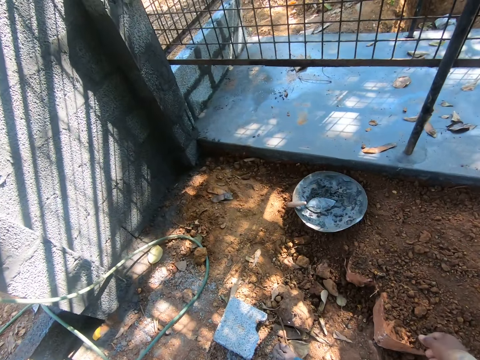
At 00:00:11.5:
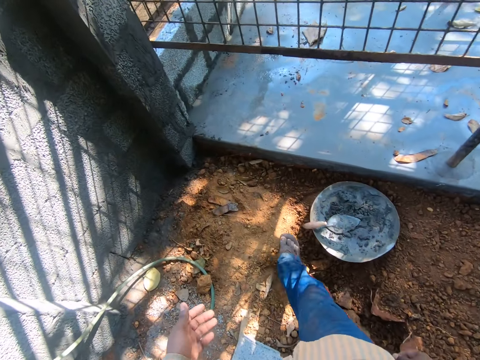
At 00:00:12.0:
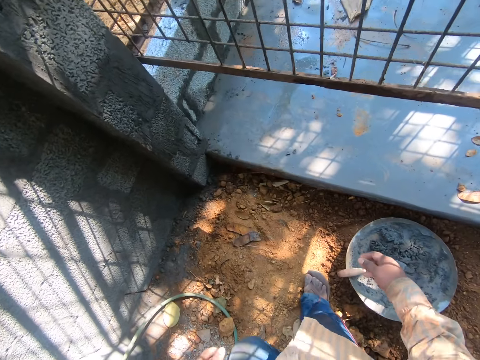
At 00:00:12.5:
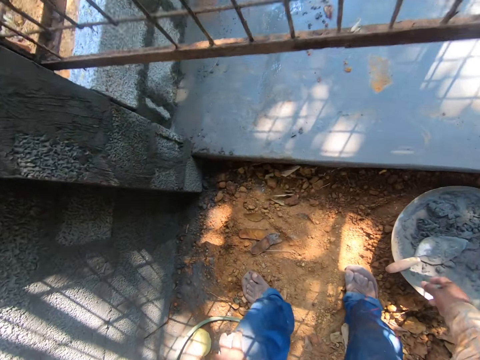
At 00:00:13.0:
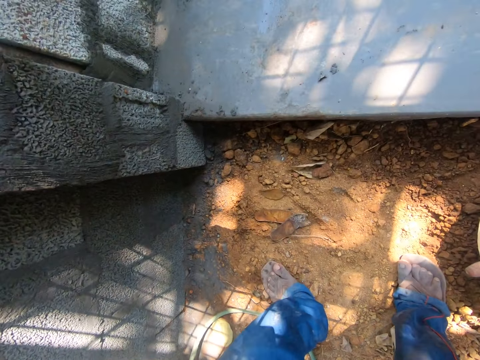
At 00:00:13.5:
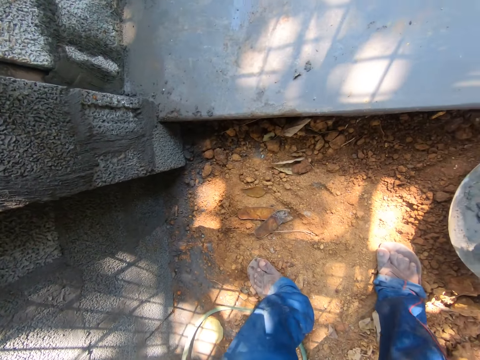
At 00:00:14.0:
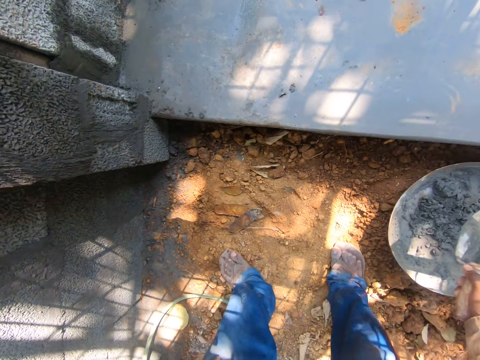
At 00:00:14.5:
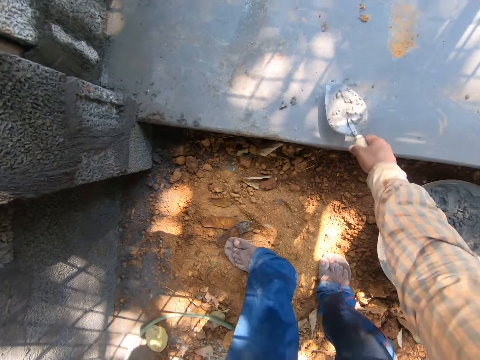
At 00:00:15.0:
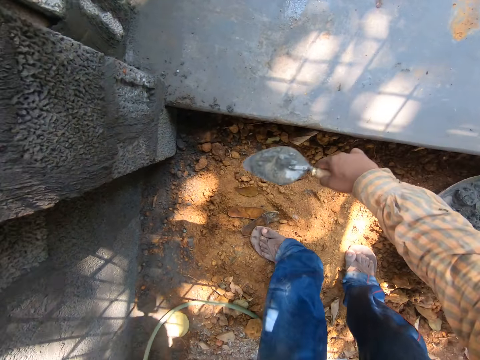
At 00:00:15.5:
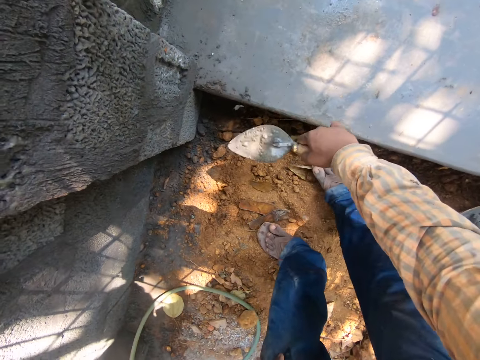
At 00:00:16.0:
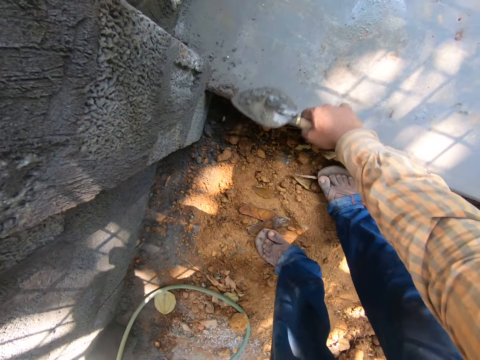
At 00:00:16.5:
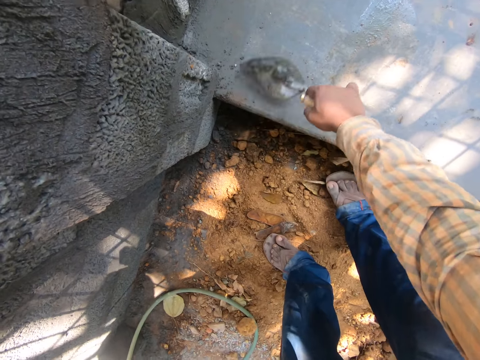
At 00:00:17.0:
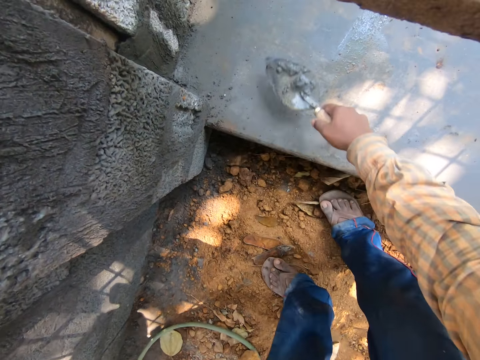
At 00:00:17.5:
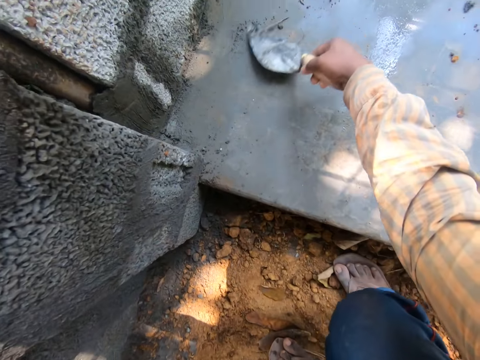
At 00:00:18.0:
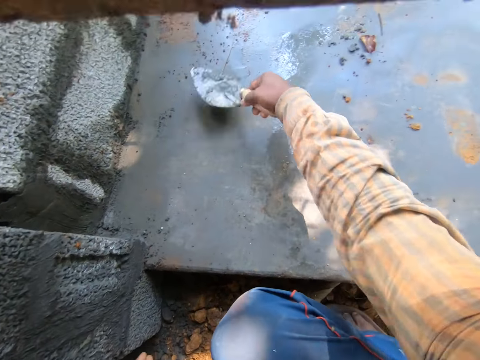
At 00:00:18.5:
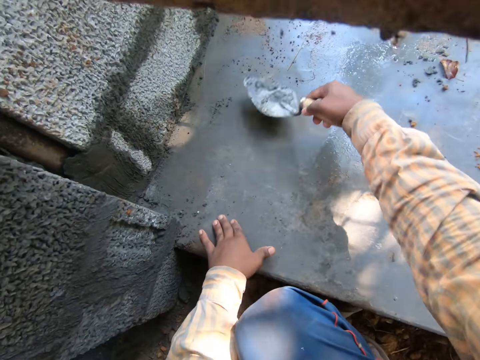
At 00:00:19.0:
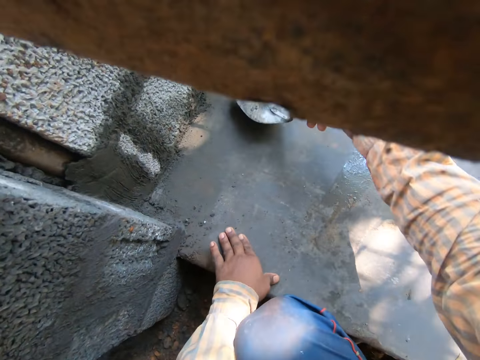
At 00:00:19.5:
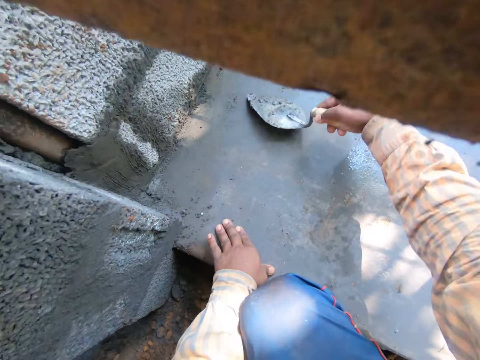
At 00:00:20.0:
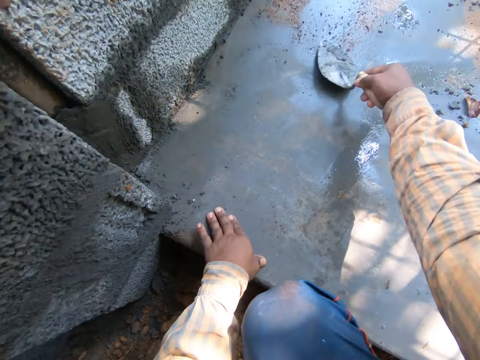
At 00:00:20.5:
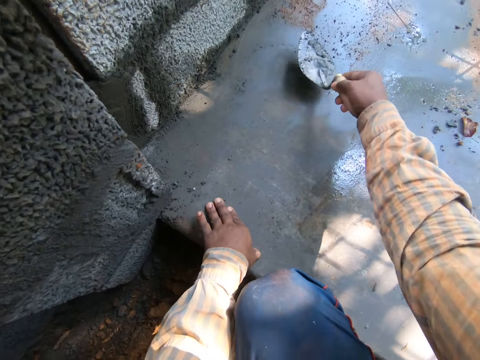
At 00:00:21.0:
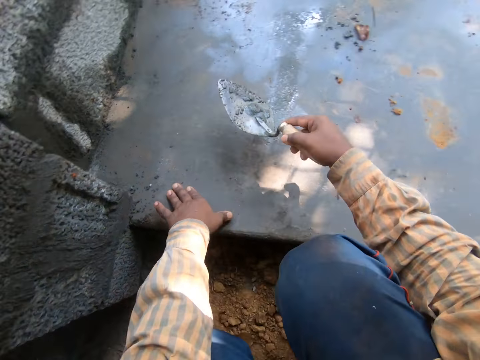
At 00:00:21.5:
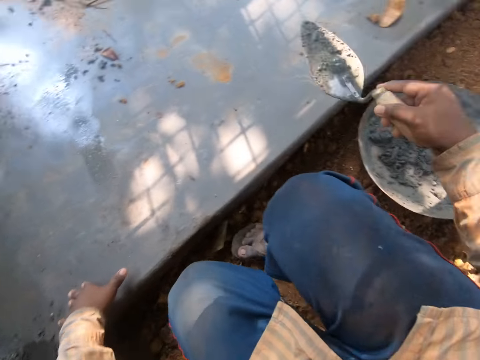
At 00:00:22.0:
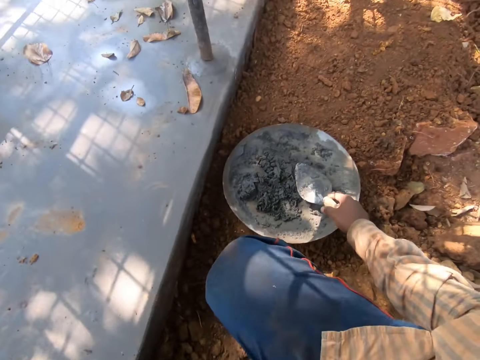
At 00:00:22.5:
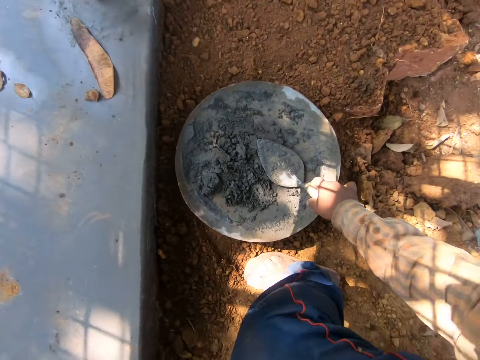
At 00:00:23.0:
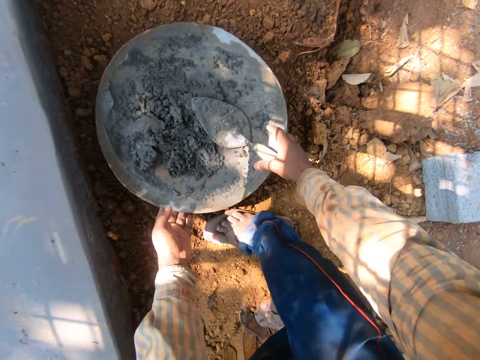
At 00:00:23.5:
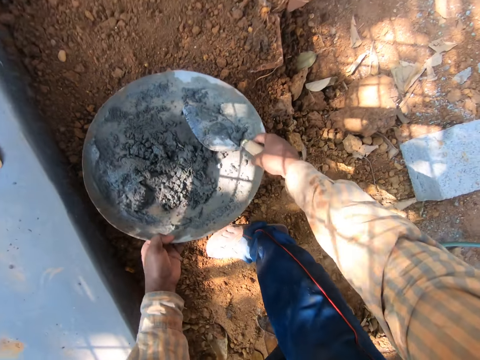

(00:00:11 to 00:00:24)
The camera wearer picks up the trowel from the bowl. He moves cement with the trowel and wipes the floor with the trowel. He places his hand on the cement. He moves the cement with the trowel. He places the trowel in the bowl. He carries the bowl with his hands.

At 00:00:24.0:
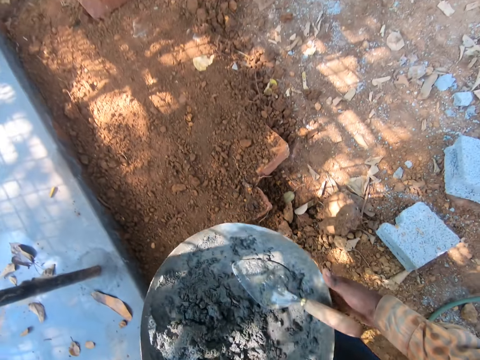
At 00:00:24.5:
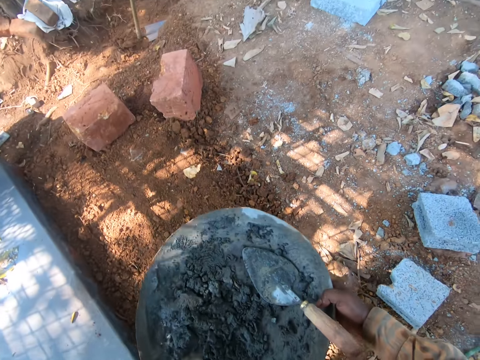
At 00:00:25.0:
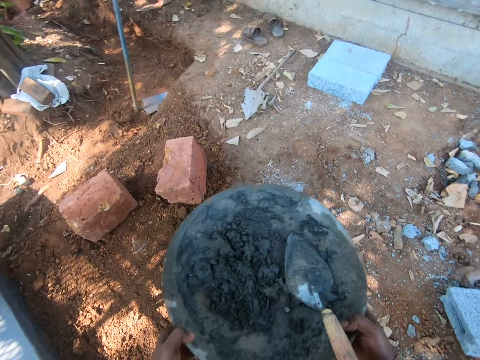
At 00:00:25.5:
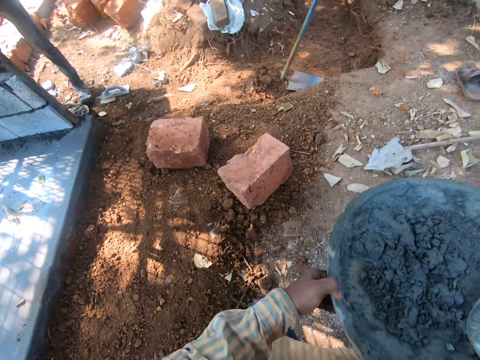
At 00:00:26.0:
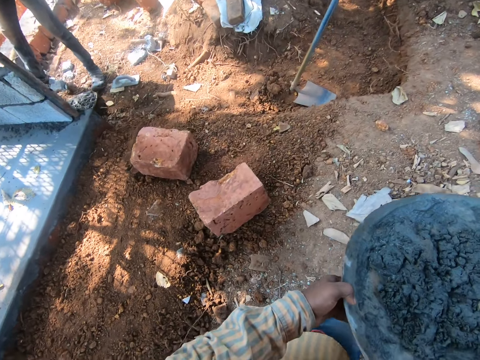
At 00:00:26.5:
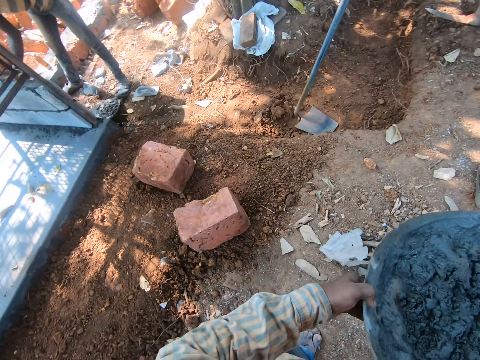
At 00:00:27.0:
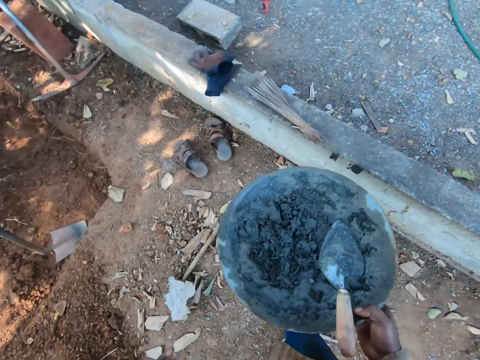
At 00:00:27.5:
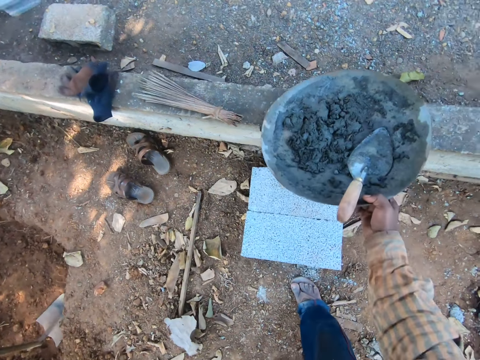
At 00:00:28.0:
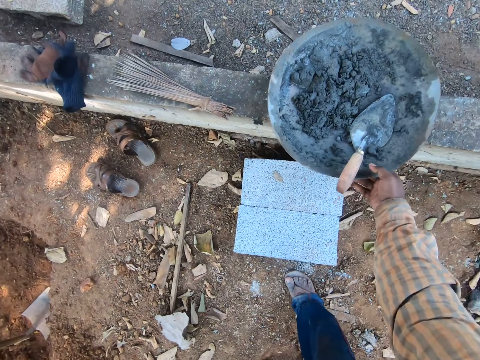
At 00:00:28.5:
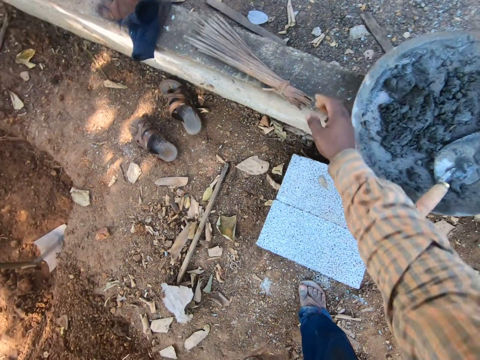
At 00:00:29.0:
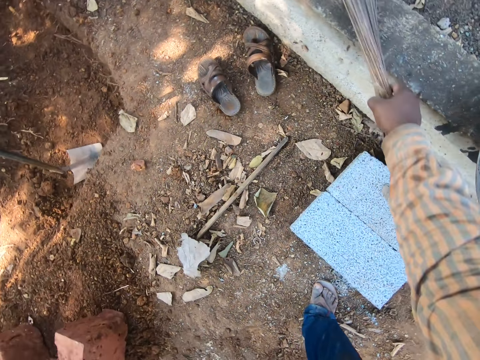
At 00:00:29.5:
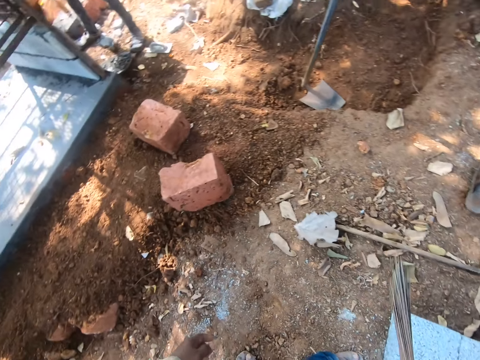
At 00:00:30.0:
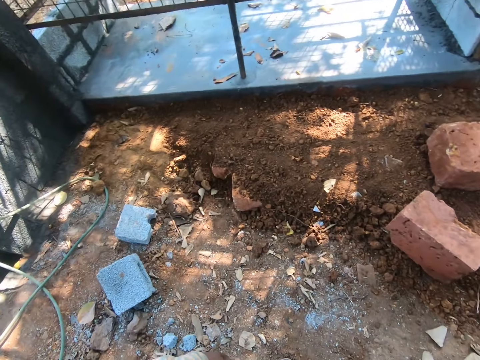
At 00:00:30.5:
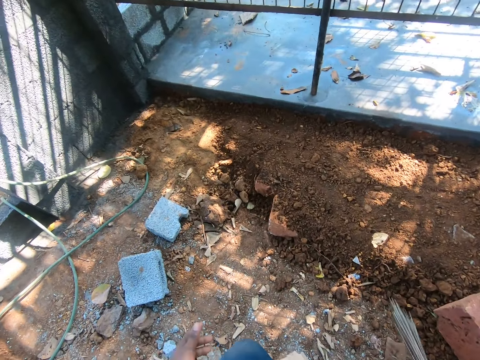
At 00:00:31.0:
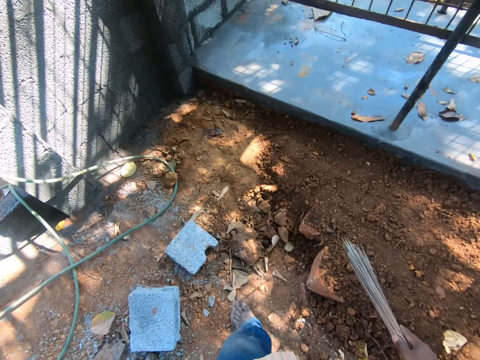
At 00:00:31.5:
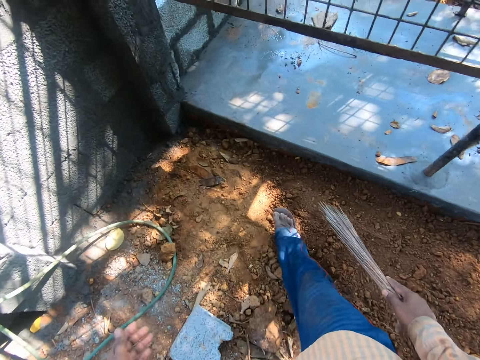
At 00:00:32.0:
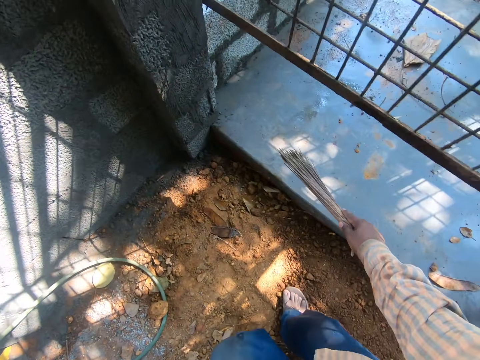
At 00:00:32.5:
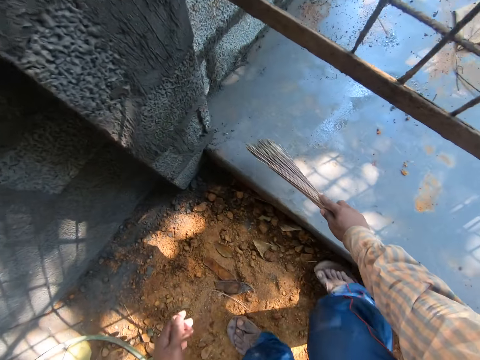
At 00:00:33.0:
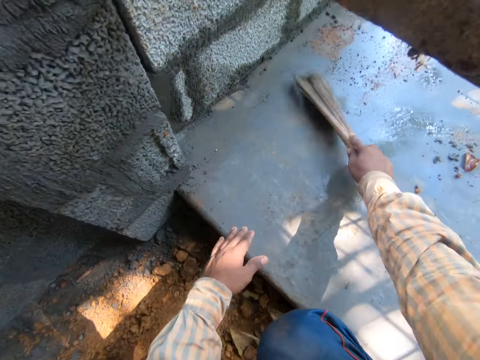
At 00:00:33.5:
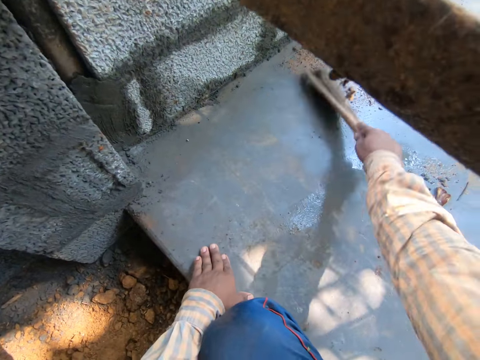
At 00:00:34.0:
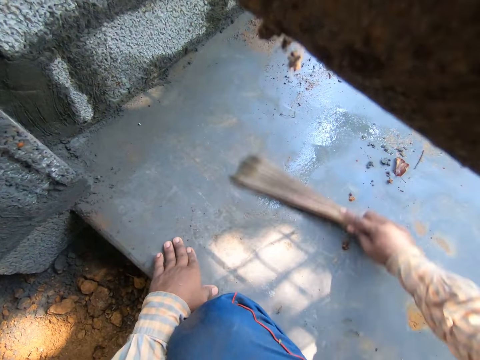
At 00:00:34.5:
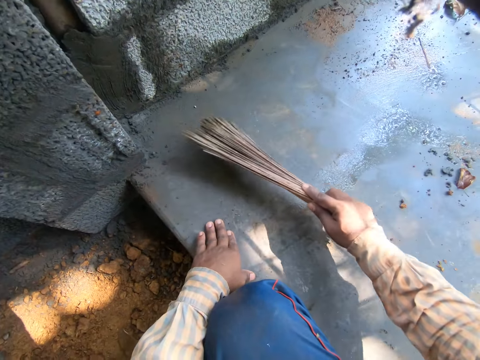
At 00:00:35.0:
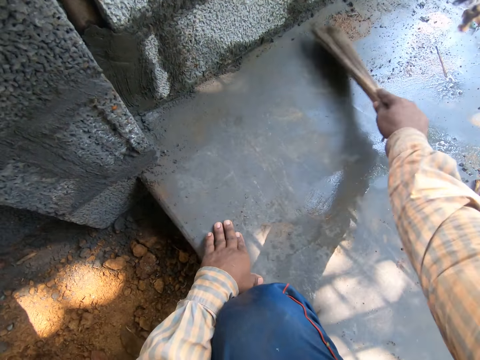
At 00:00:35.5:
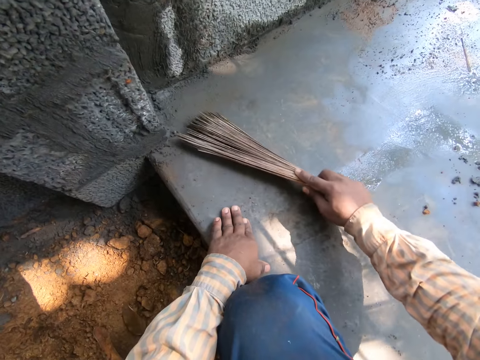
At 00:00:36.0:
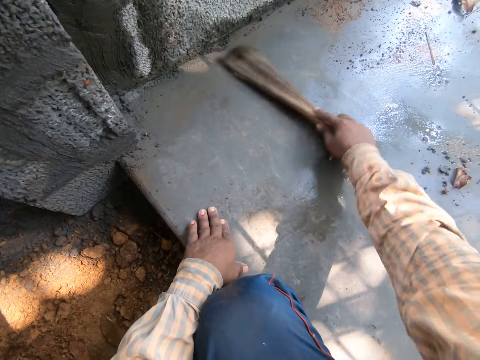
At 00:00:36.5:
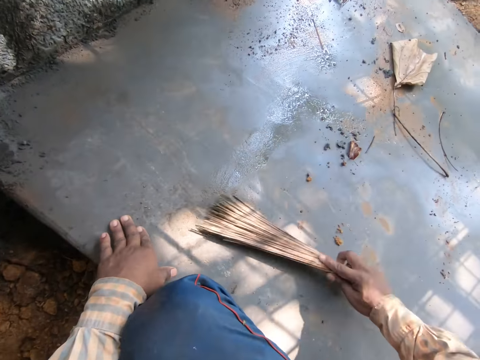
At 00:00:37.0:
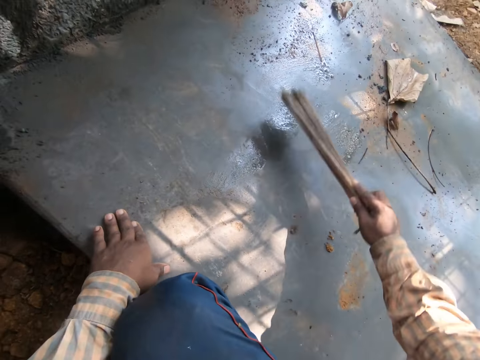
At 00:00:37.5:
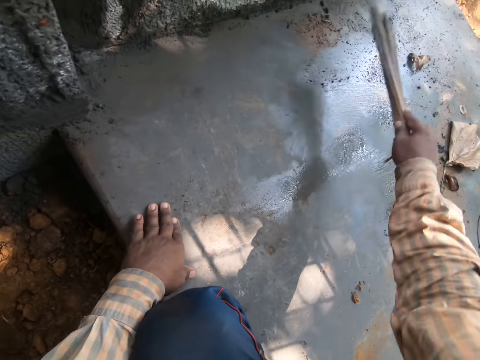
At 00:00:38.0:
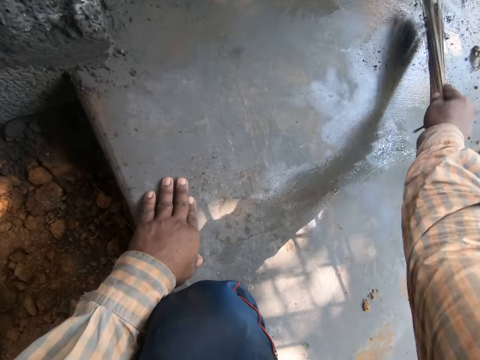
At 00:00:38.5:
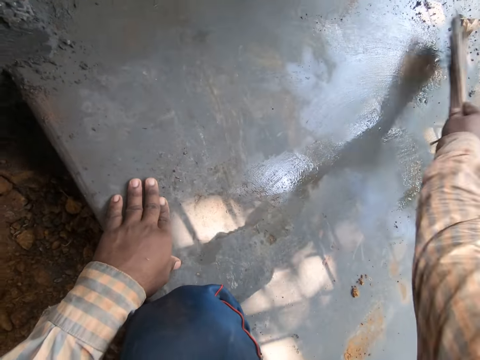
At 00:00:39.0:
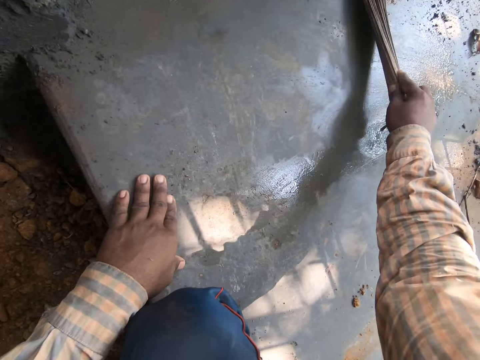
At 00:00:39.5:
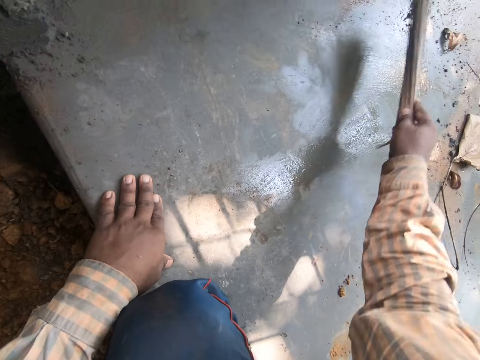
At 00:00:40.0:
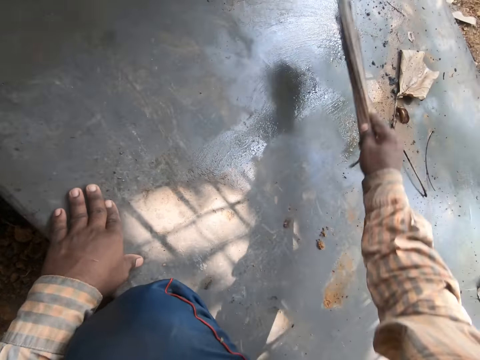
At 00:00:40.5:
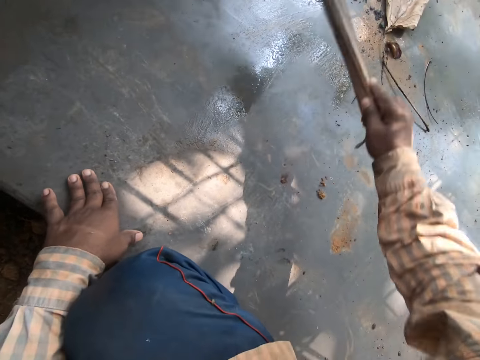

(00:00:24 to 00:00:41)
The camera wearer picks up the tray or bowl. He walks around the area. He places the bowl on the ground. He picks up the broom with his hand. He walks around the area. He sweeps the floor with the broom. He places his hand on the floor. He sweeps the floor with the broom.
